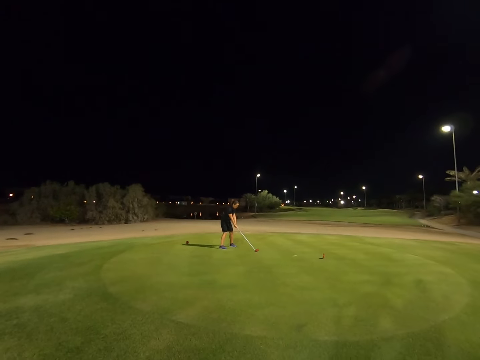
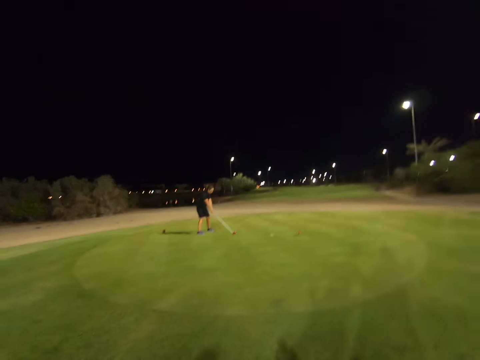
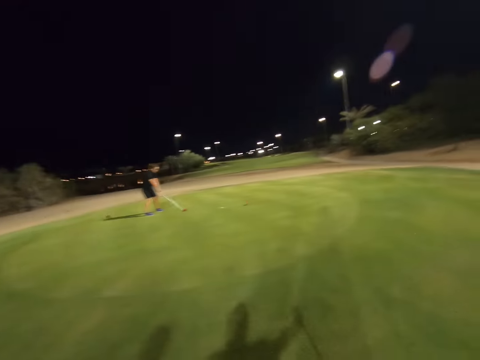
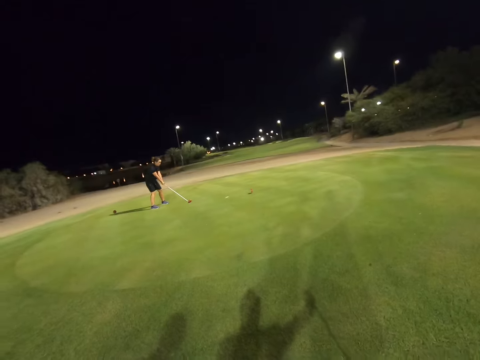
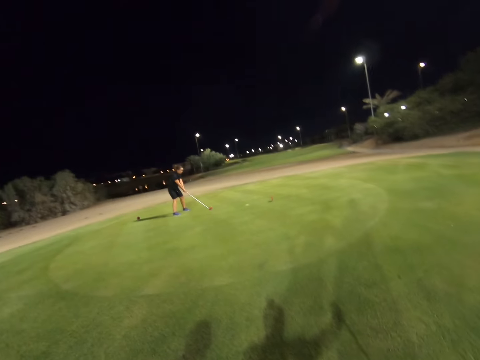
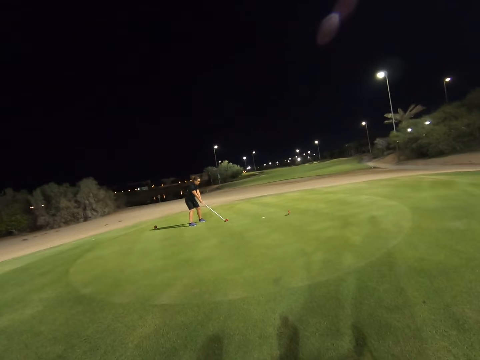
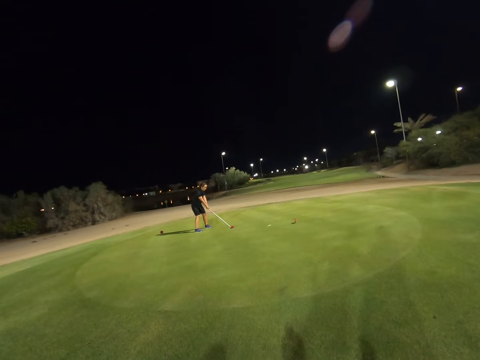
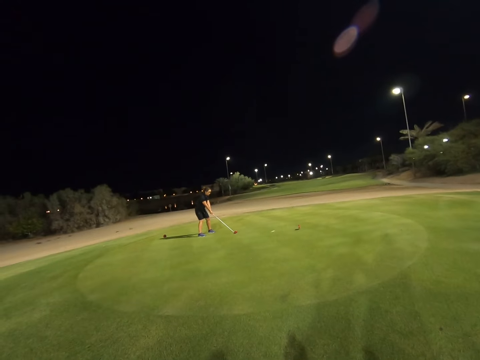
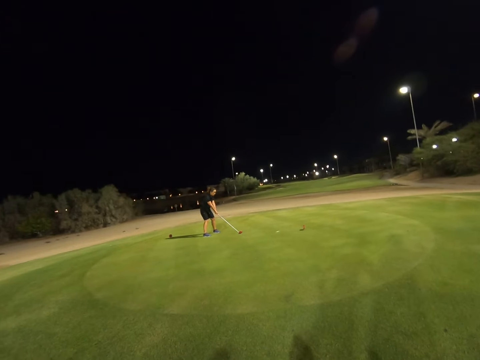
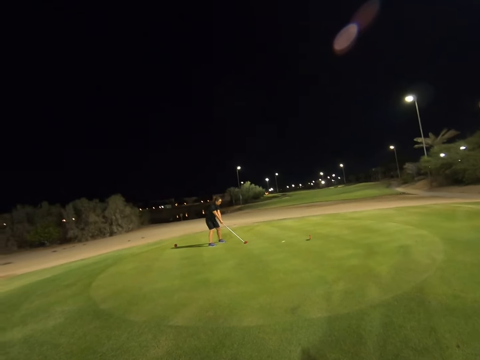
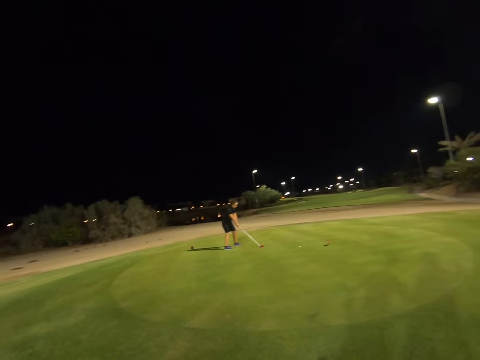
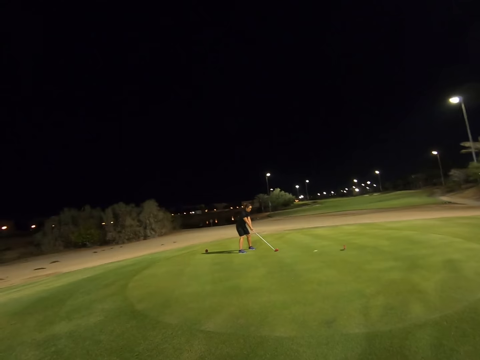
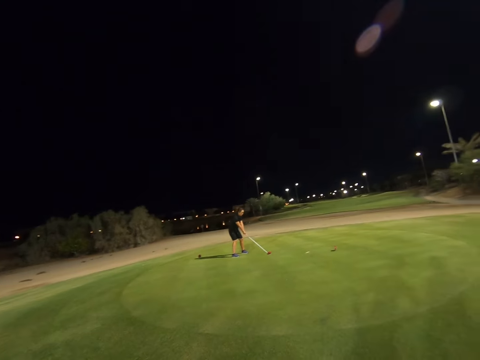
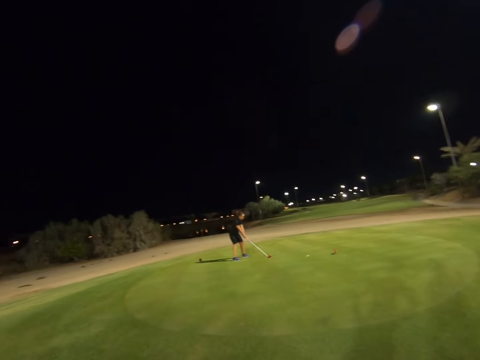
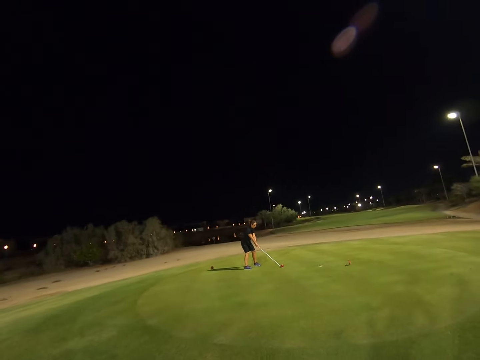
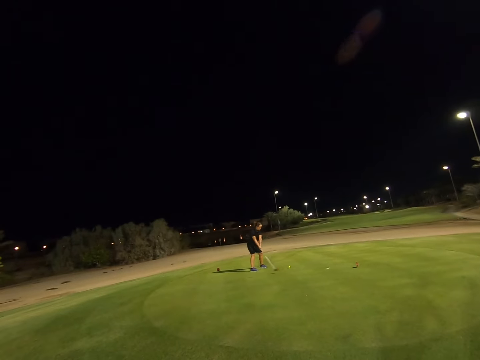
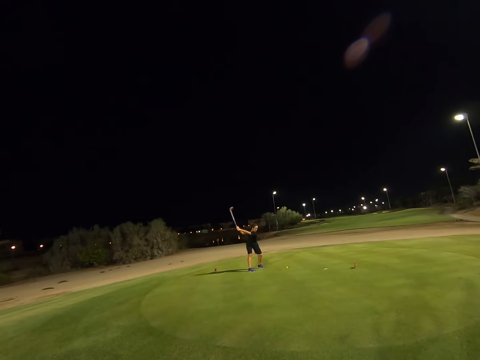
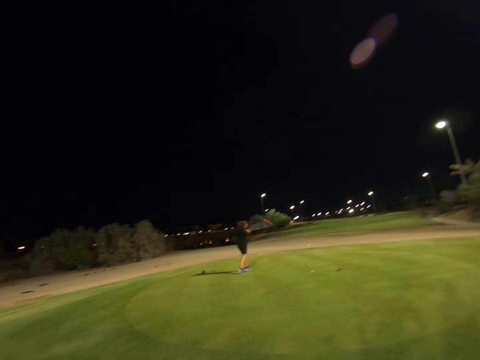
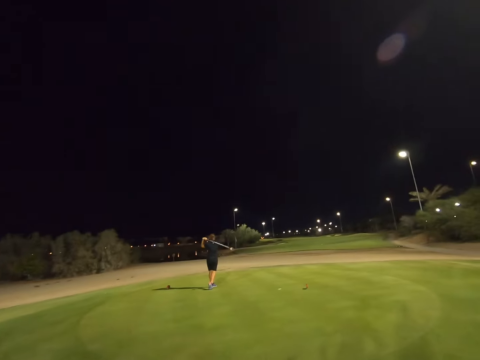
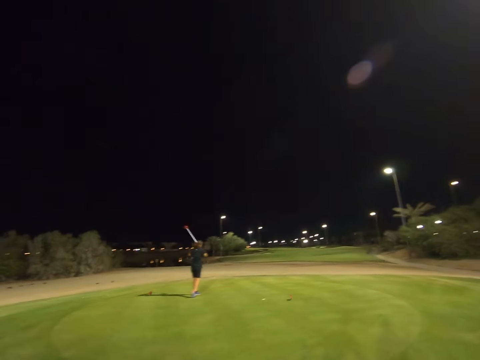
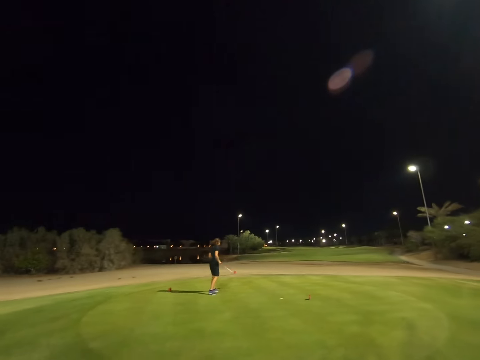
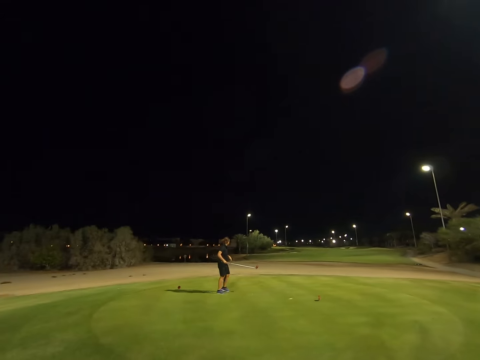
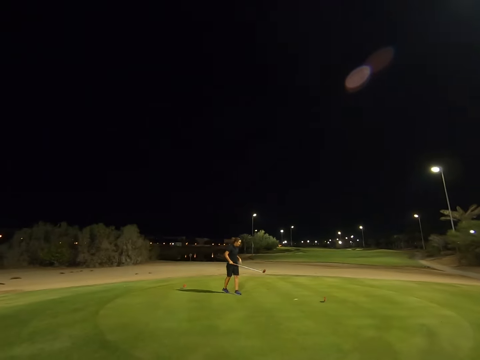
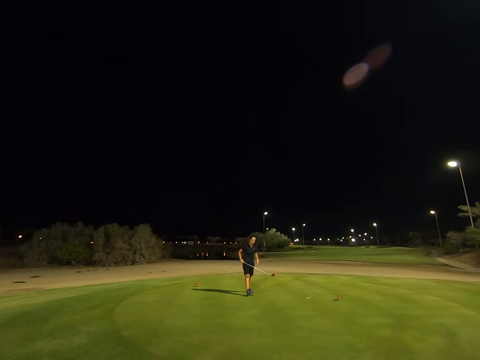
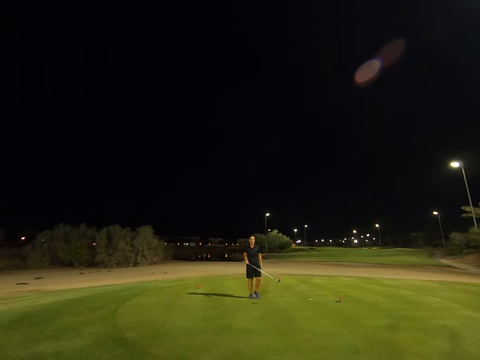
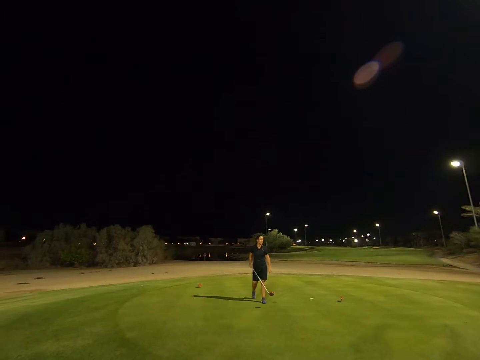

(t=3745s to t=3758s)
A woman hits a golf ball. A man throws the ball using a hockey stick.

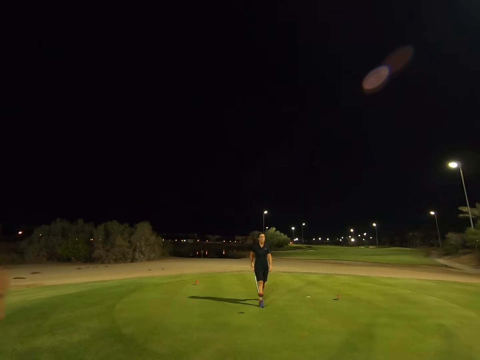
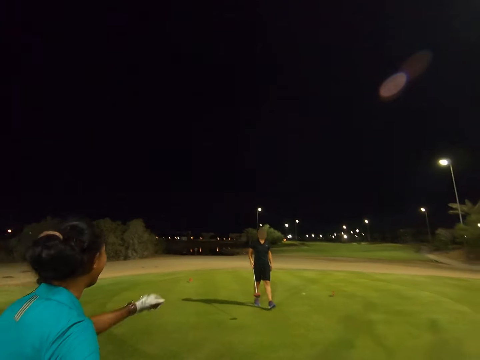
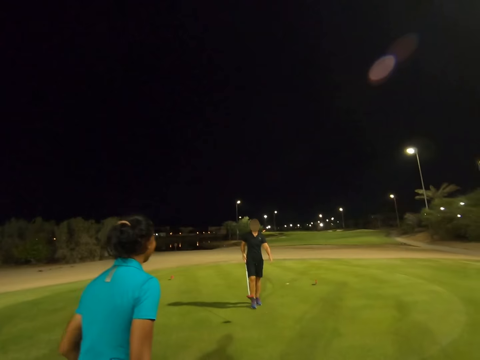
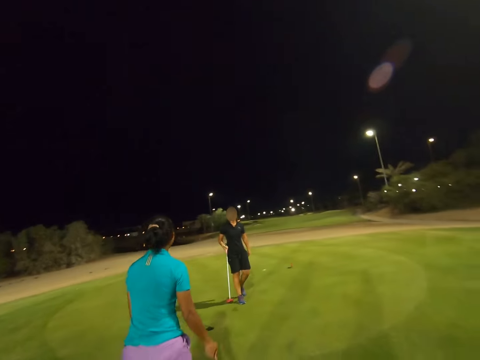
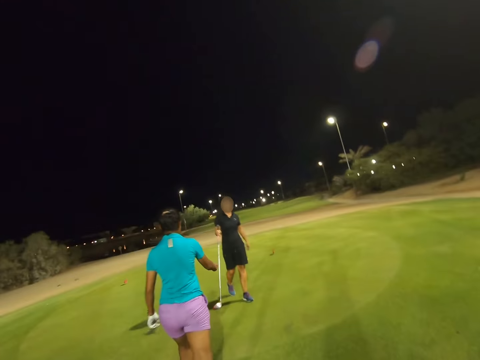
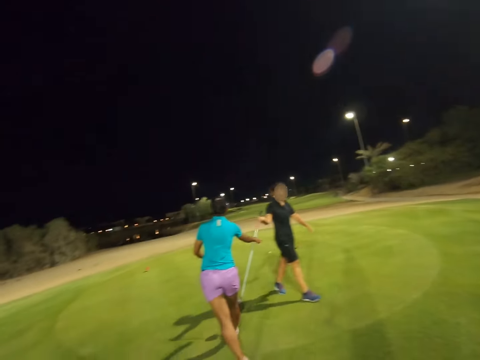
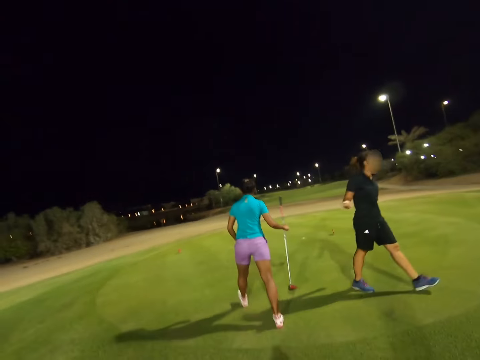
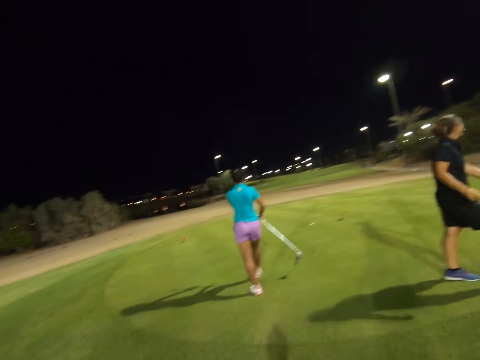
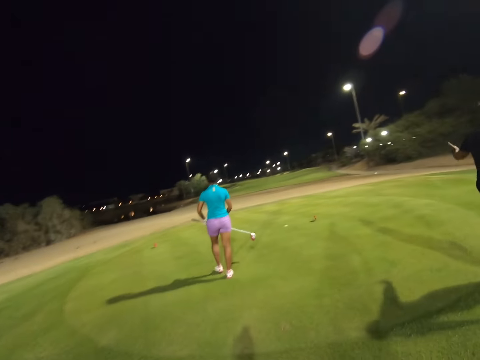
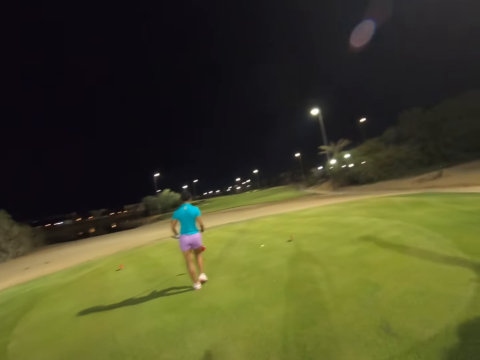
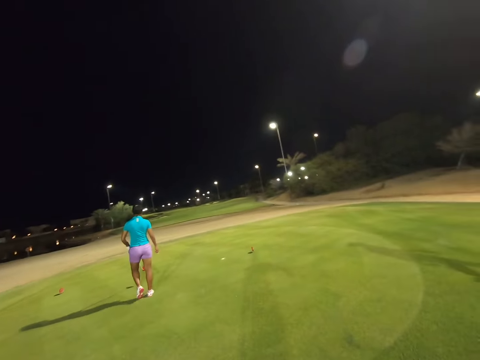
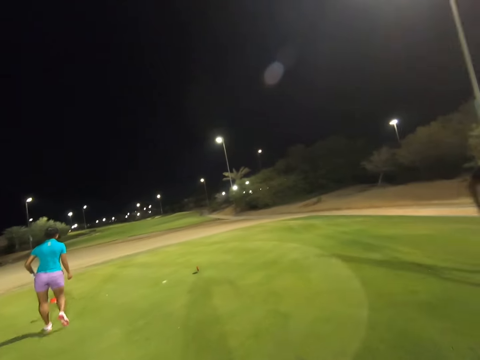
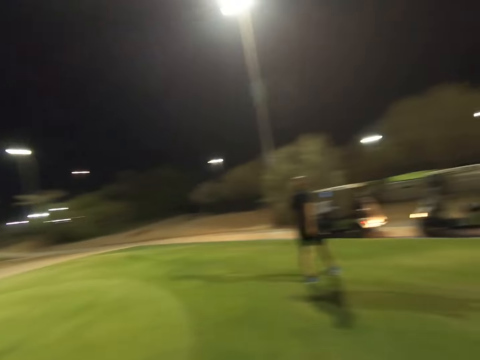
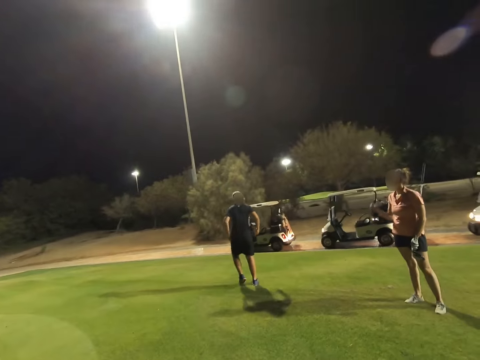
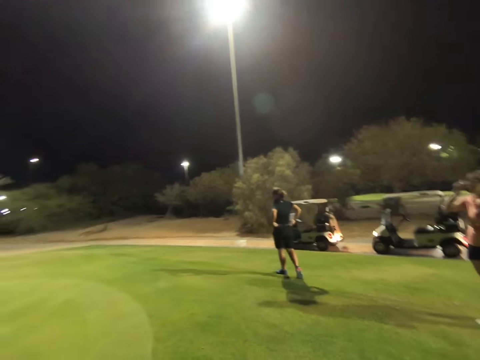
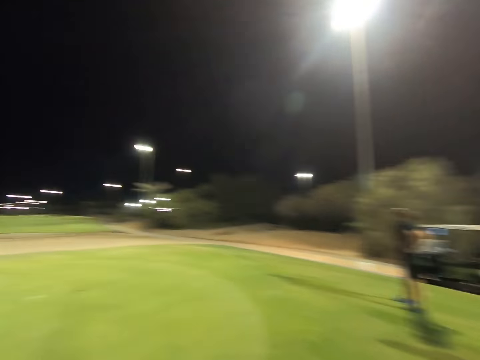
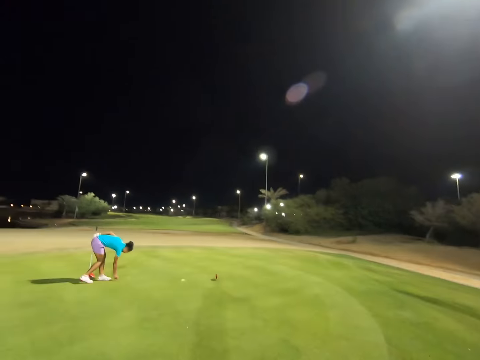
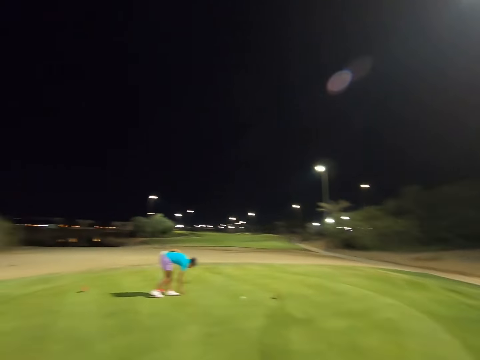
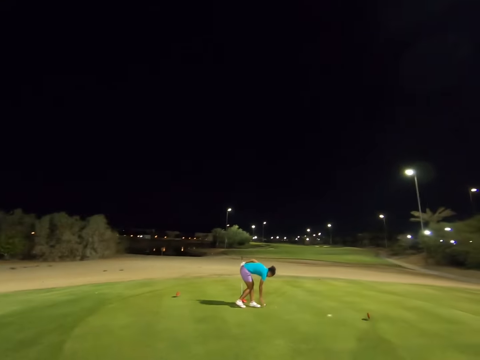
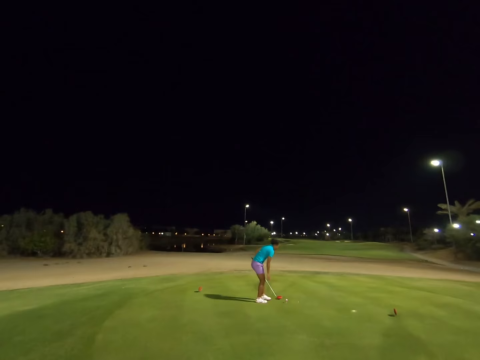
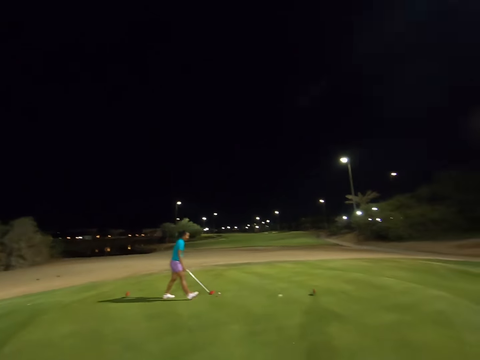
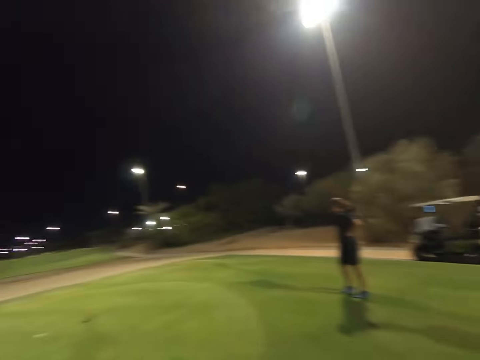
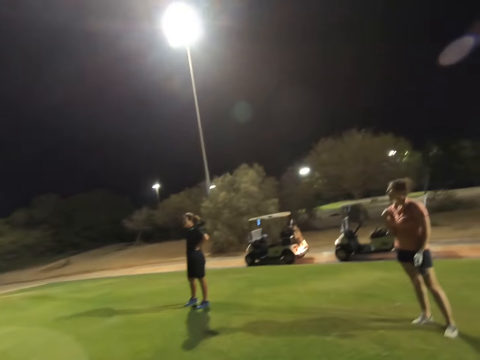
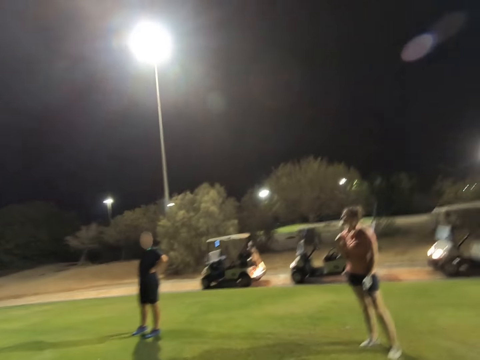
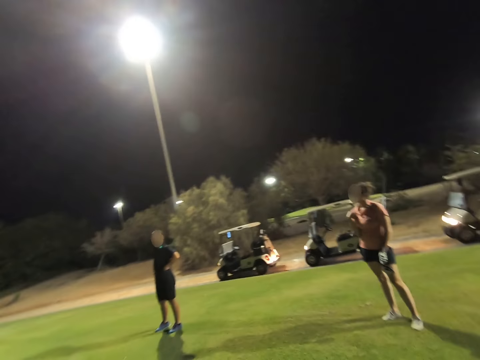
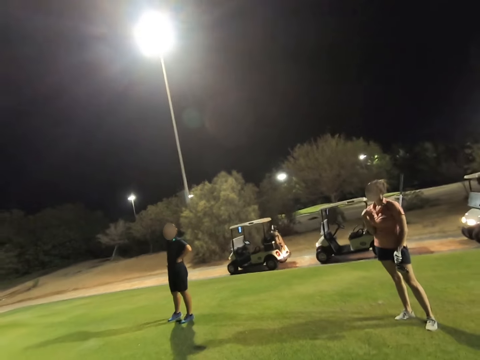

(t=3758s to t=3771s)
A woman picks a golf club from another woman. The camera wearer looks around the field. A third woman touches her glasses.
